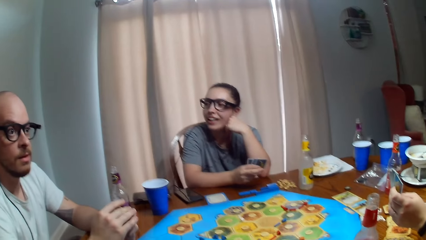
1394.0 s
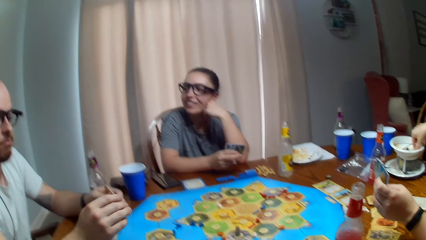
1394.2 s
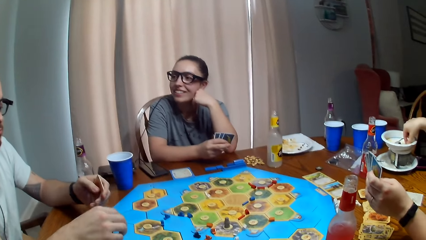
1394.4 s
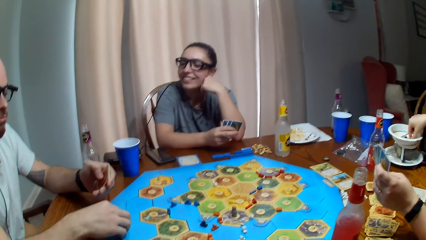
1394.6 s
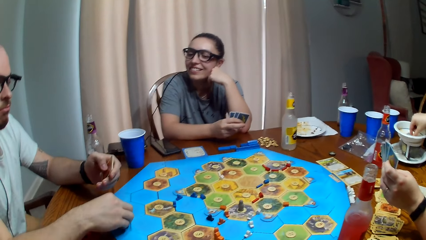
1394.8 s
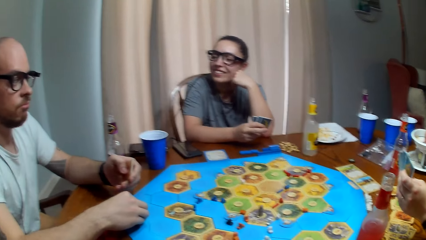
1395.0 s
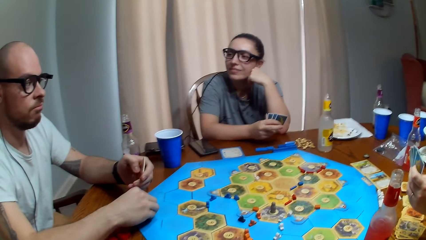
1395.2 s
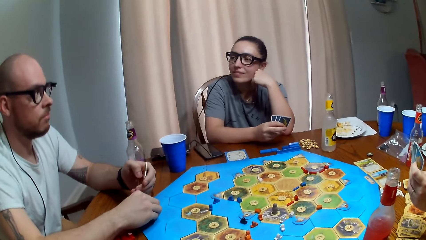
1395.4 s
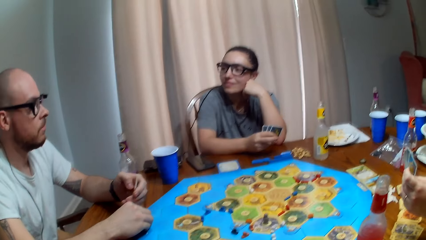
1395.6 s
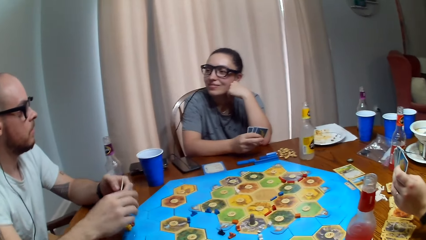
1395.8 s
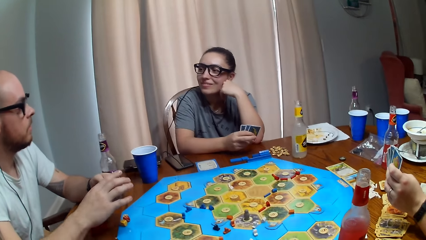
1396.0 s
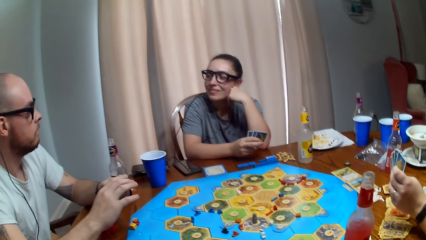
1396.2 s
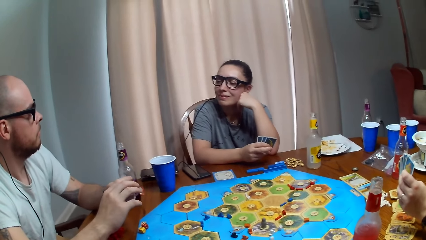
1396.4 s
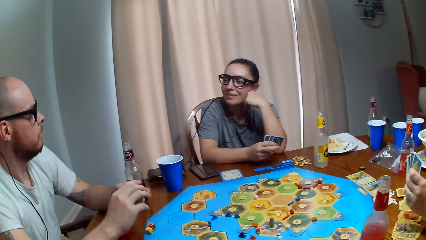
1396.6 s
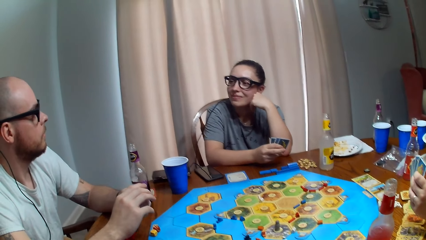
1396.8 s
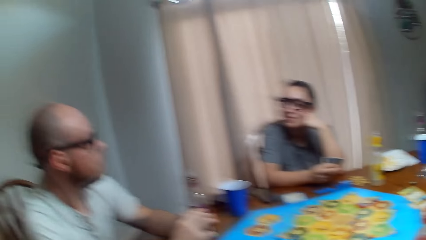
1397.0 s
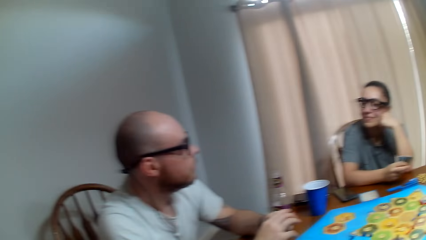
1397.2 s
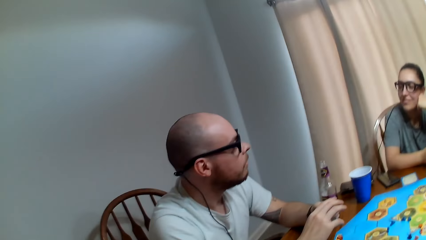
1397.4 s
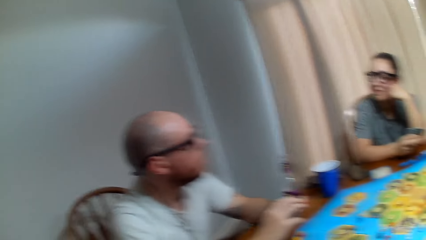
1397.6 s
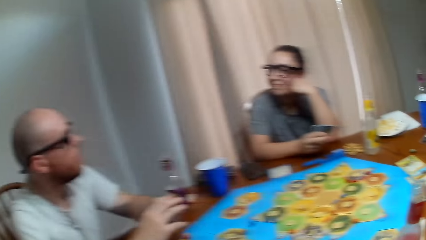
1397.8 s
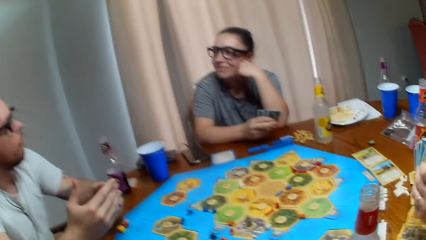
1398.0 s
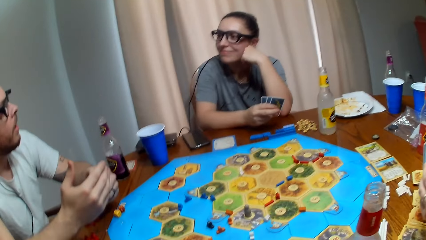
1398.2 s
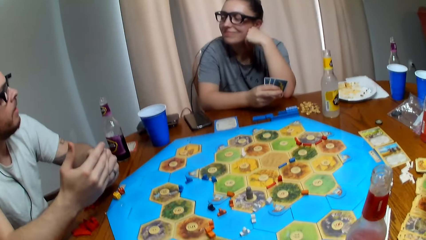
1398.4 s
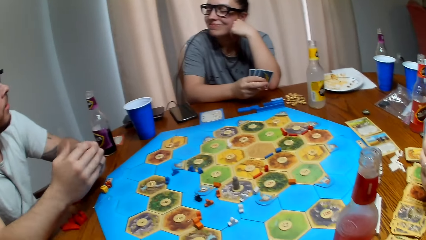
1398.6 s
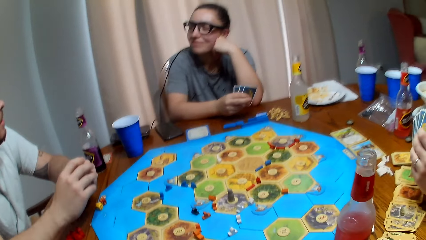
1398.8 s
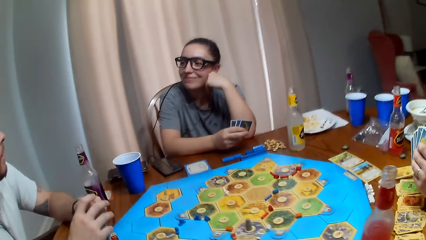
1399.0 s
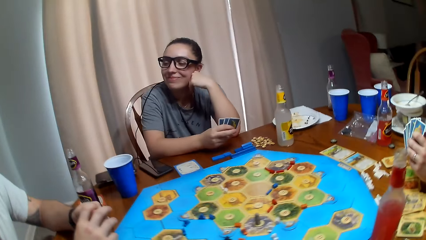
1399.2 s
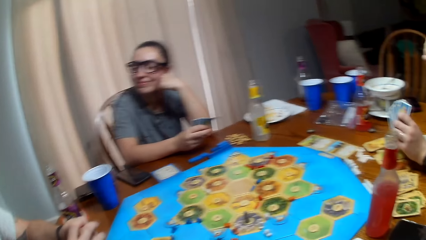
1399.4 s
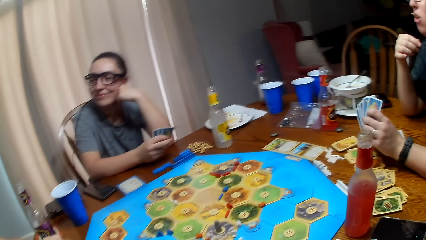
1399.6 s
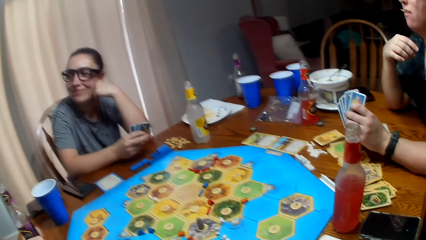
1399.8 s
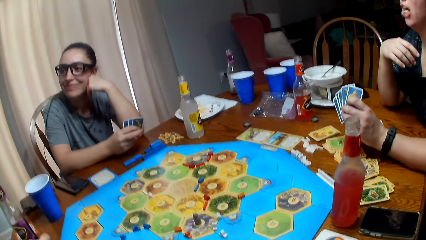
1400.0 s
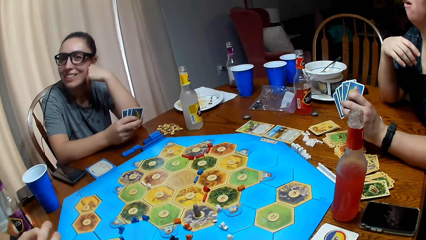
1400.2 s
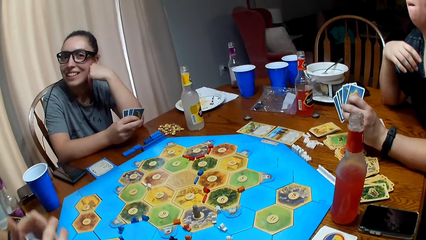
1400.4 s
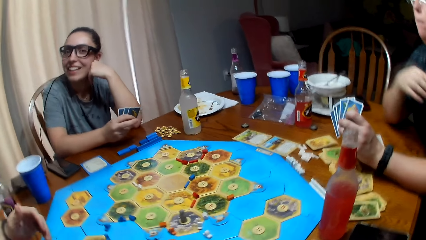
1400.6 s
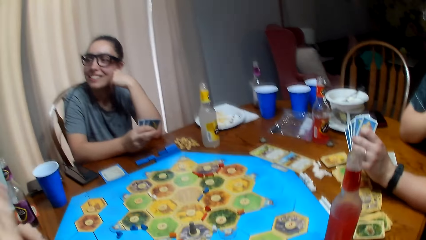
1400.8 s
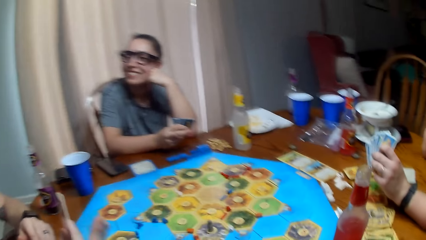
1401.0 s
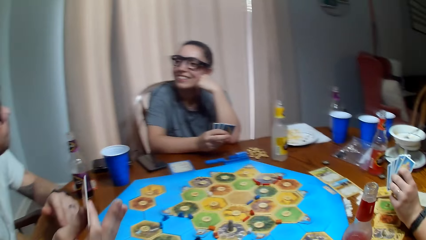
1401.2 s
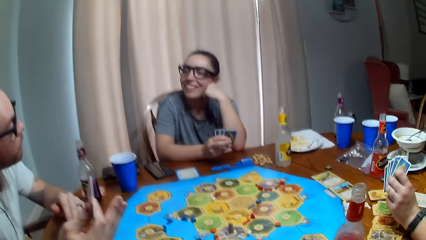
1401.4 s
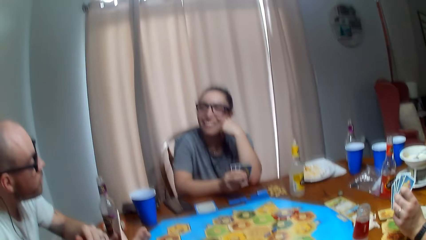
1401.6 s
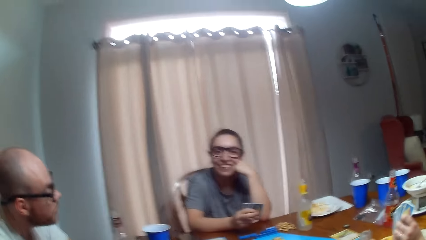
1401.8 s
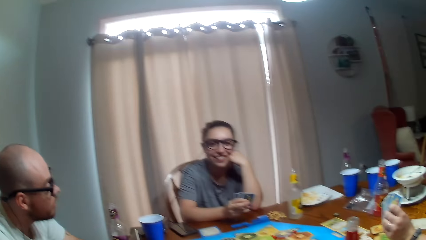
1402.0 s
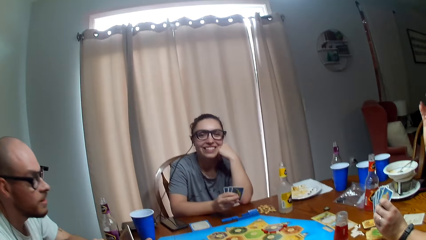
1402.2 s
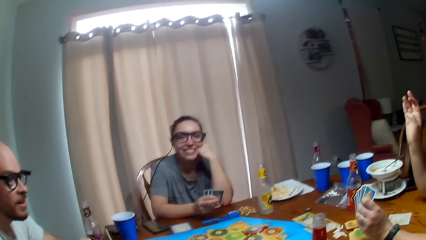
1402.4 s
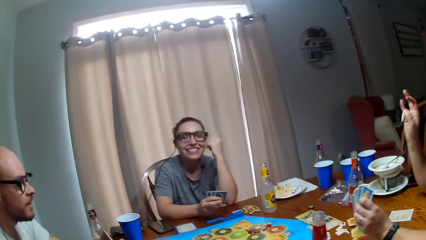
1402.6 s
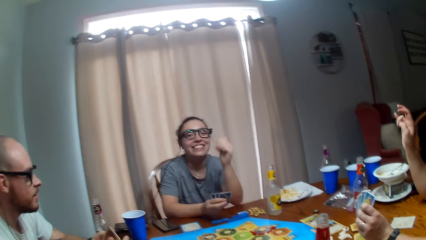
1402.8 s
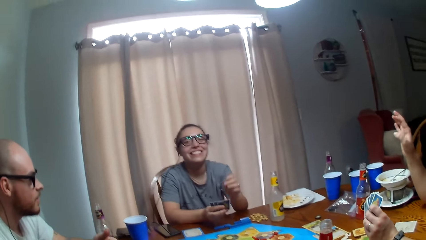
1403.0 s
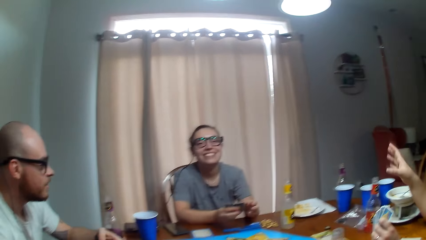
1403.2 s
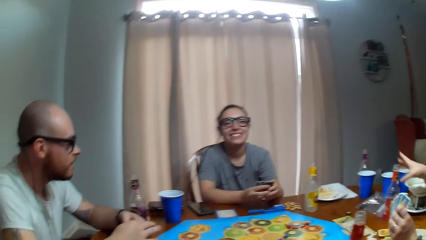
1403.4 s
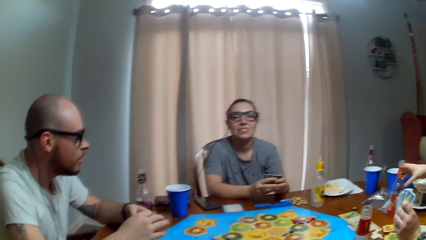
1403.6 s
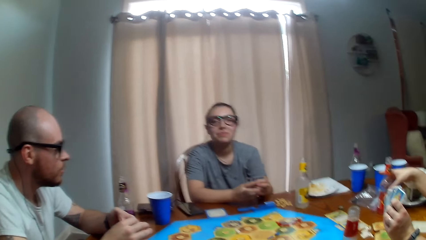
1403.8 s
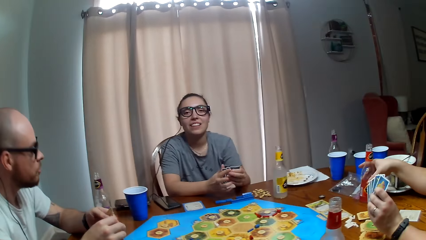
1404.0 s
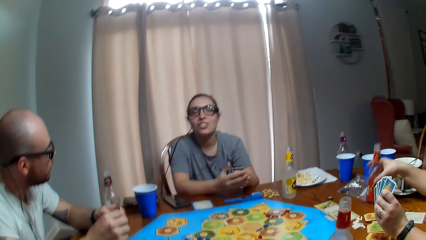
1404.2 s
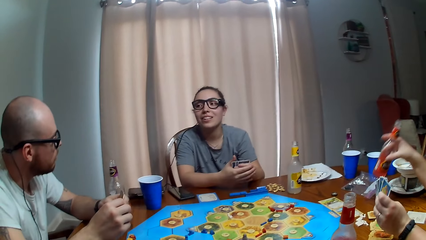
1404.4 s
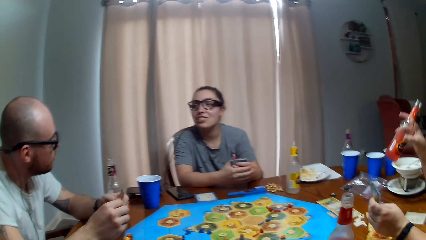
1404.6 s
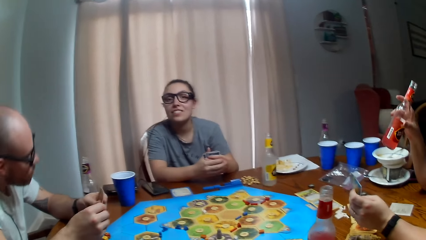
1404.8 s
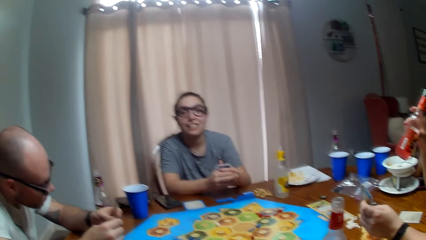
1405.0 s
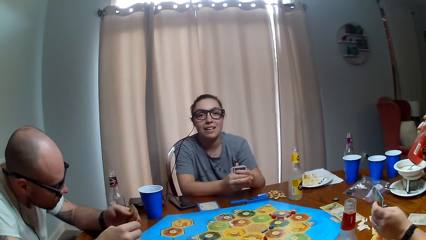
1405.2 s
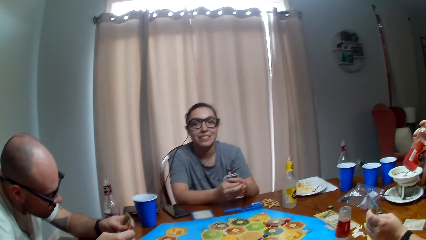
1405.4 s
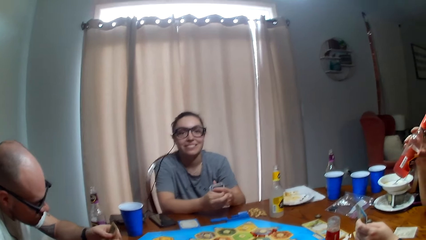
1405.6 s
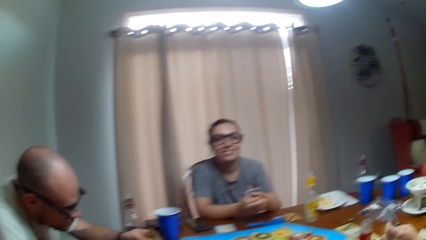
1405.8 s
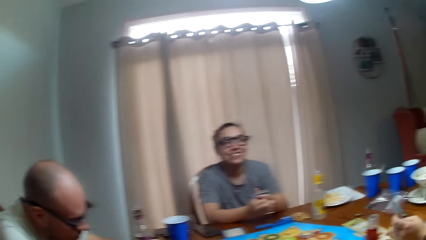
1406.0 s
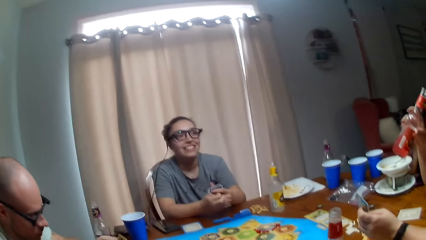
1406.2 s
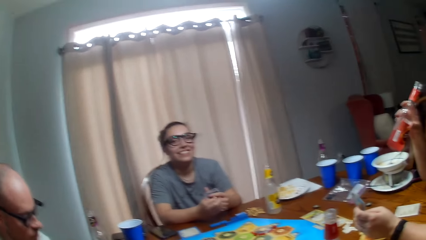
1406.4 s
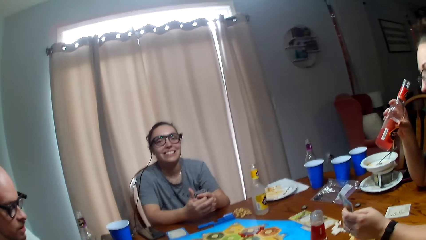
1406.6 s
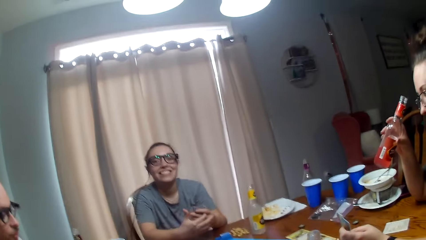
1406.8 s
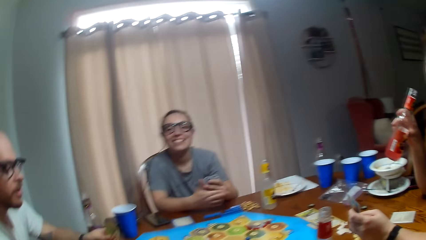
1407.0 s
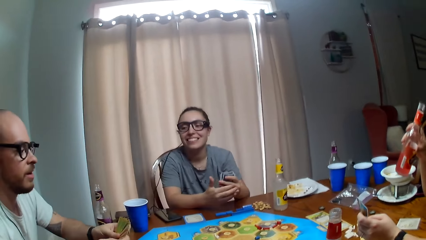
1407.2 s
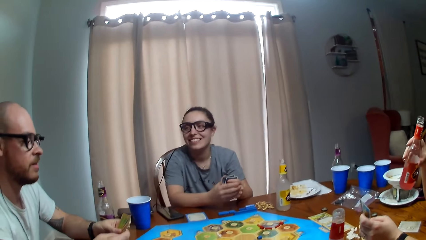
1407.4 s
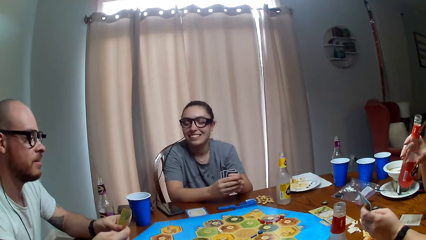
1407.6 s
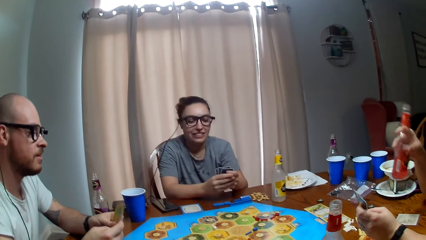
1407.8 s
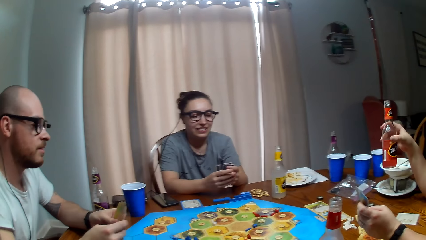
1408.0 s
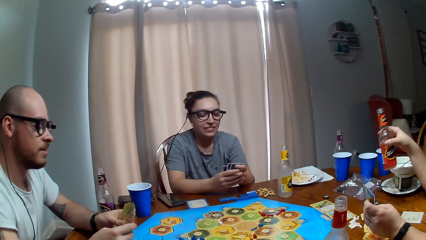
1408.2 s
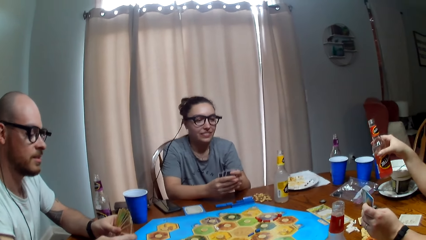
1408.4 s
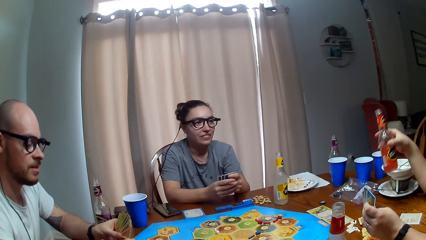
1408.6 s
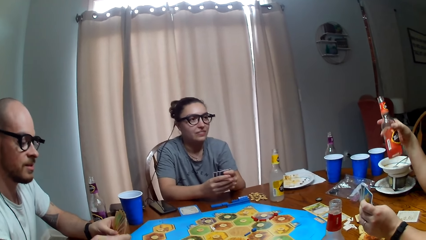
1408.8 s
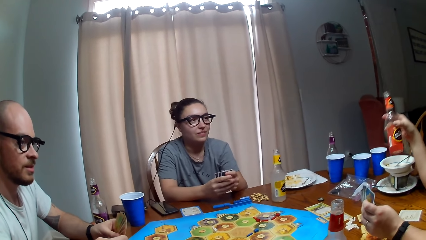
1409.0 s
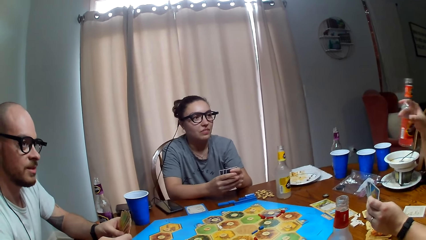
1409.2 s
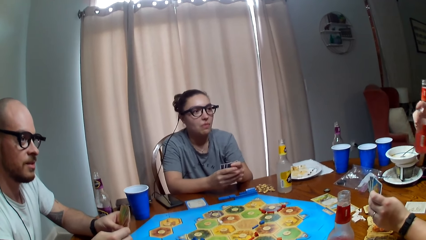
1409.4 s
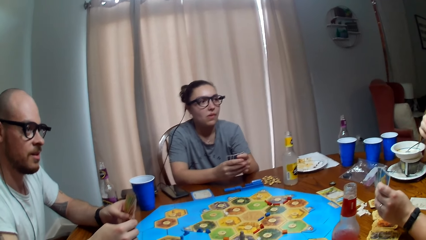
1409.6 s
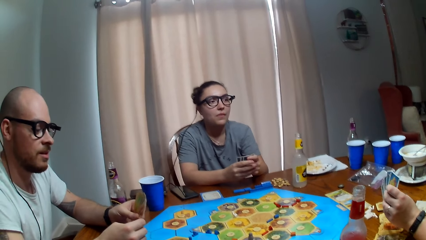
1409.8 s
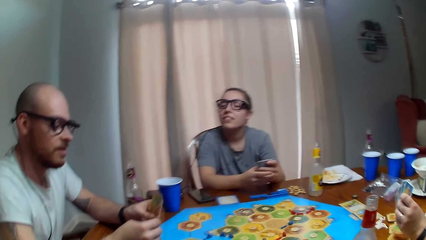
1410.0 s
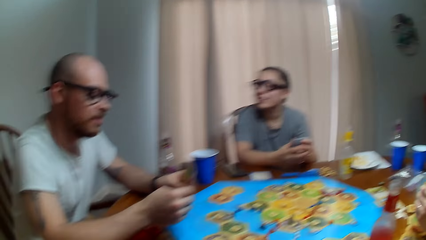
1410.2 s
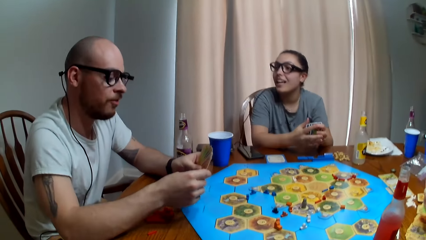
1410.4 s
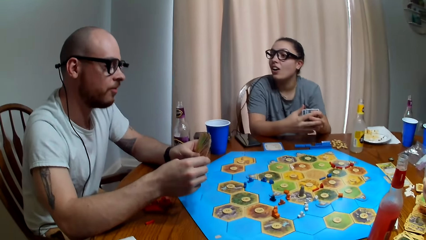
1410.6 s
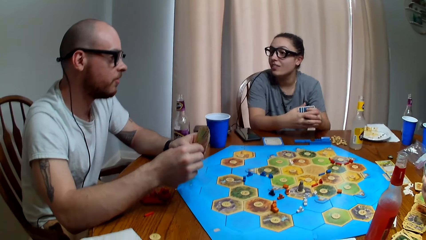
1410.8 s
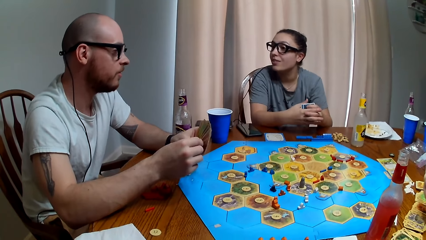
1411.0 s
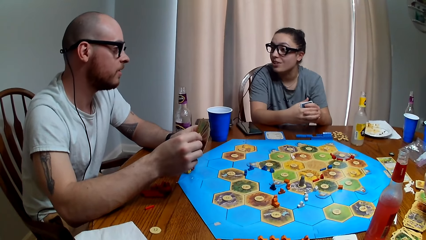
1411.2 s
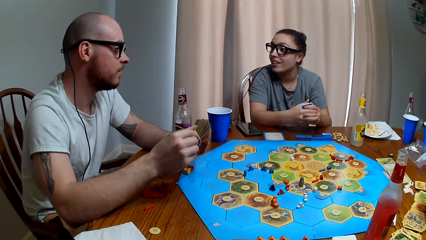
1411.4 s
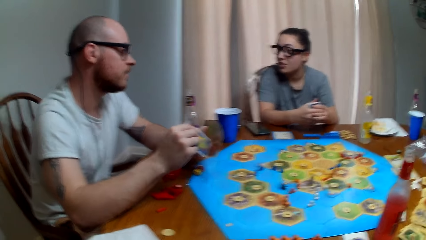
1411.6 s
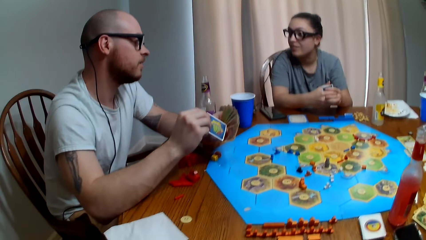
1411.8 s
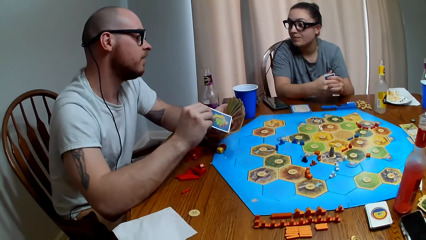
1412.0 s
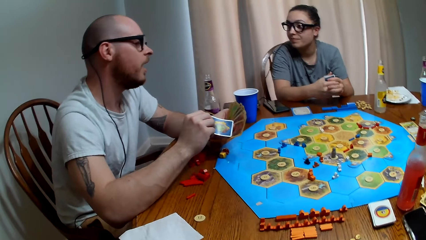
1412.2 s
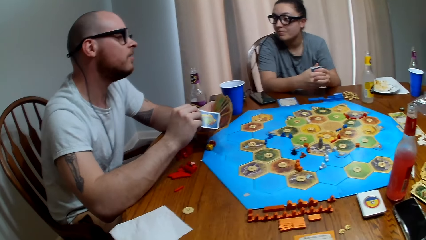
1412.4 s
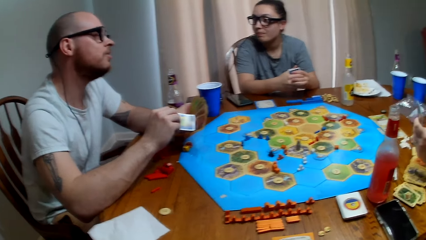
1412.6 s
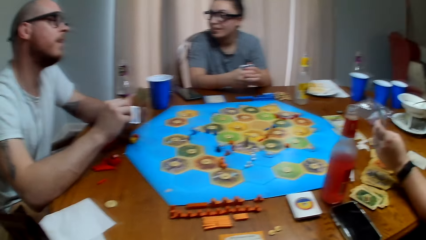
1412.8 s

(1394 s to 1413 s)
Someone talks. Someone else talks. Someone talks. A person takes a drink from the table. Another person dialogues with a third person and the first person. Someone talks. The camera wearer talks. Someone talks. Someone talks.
